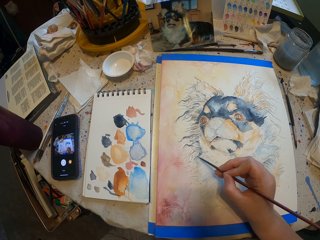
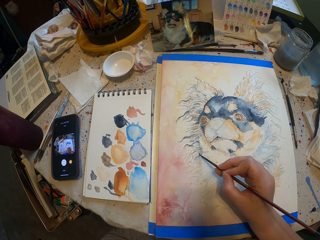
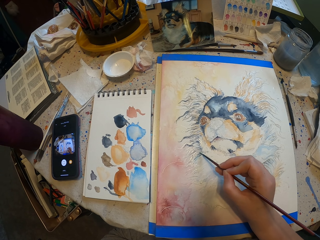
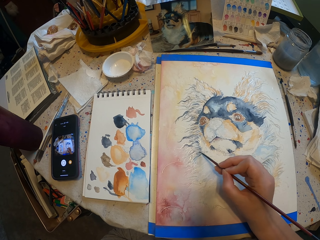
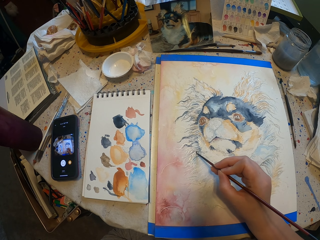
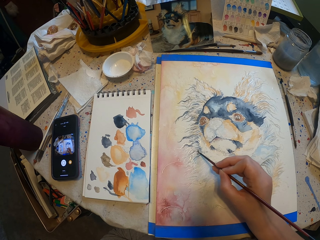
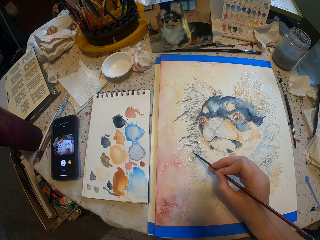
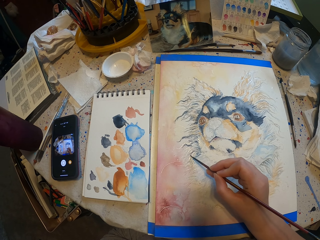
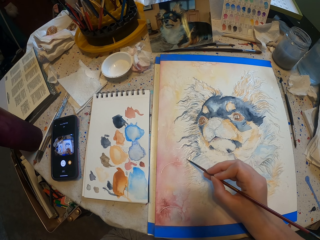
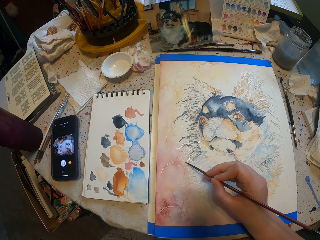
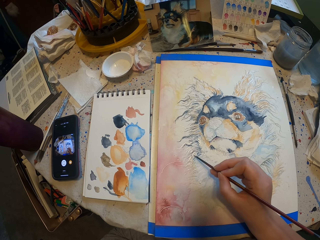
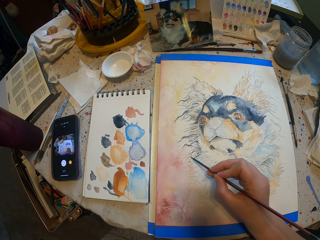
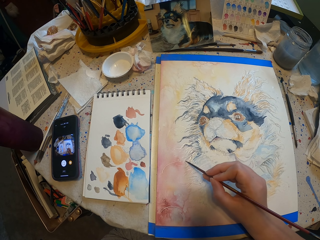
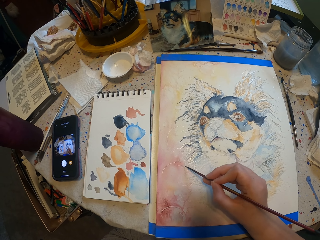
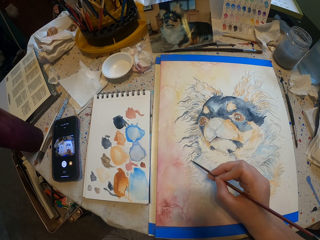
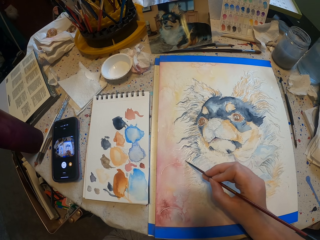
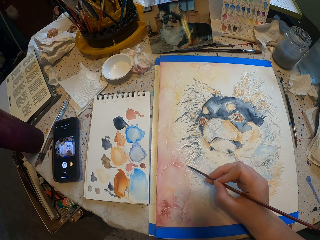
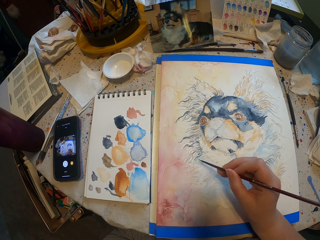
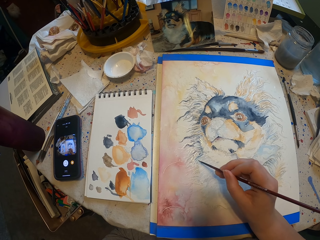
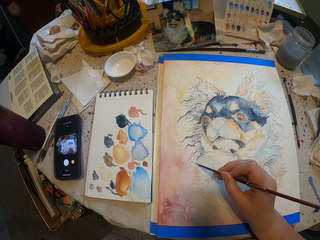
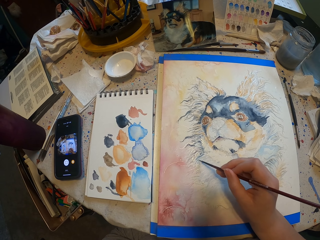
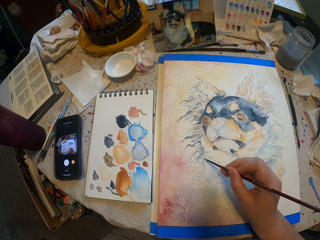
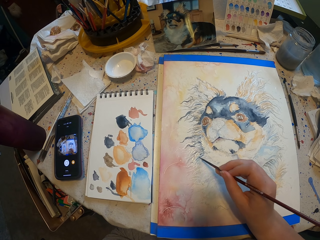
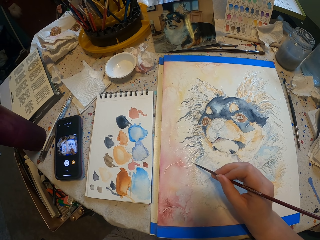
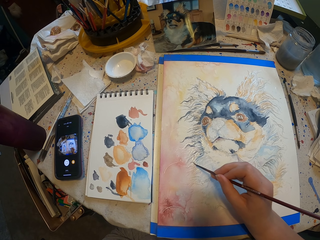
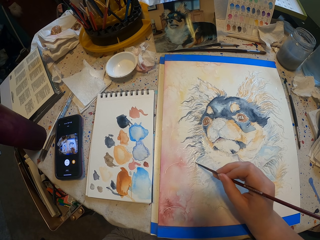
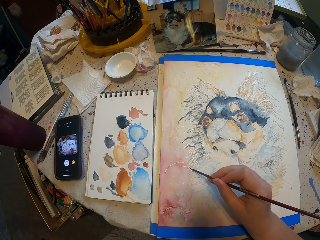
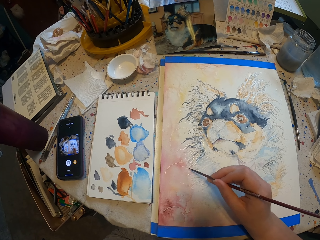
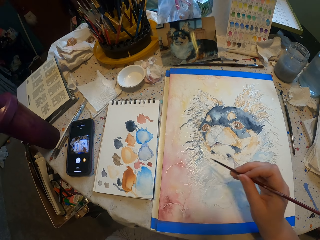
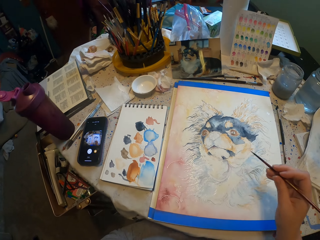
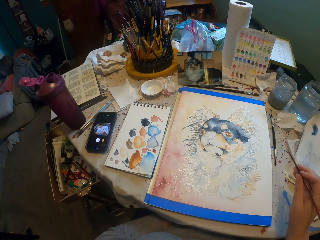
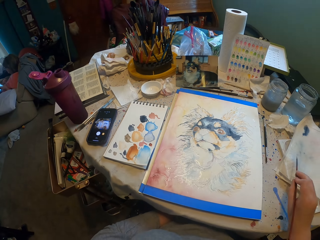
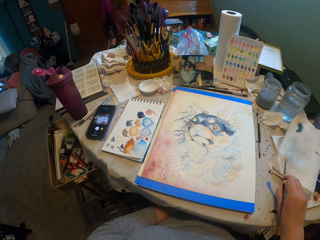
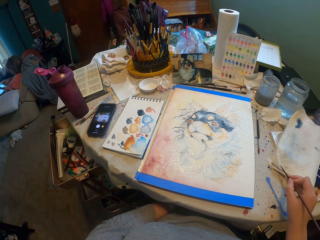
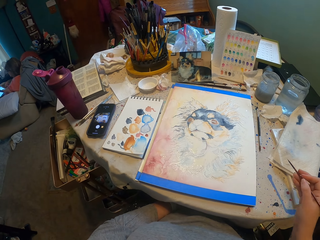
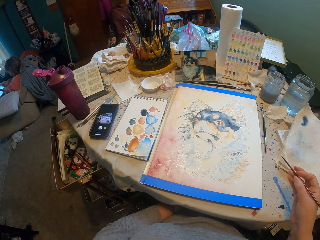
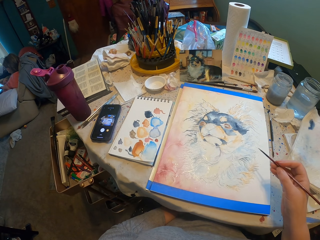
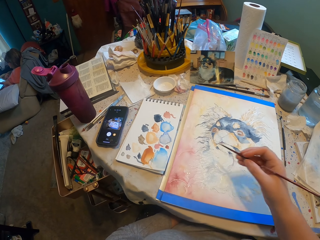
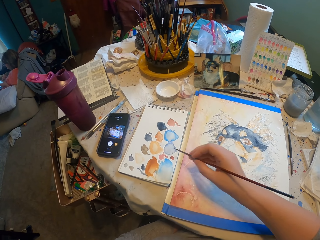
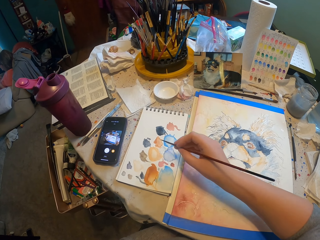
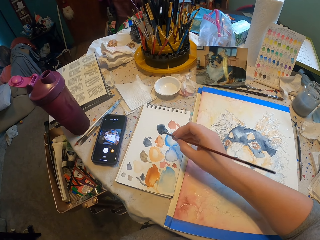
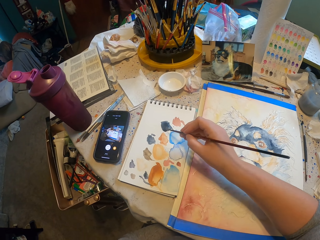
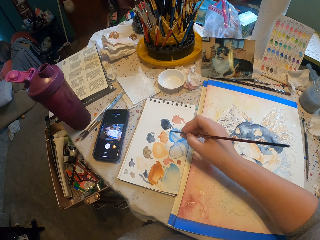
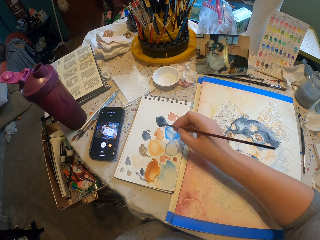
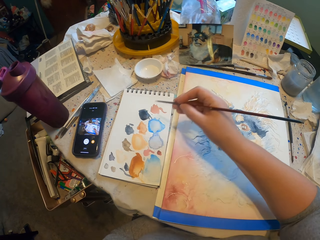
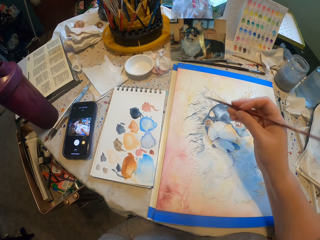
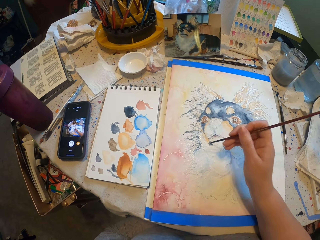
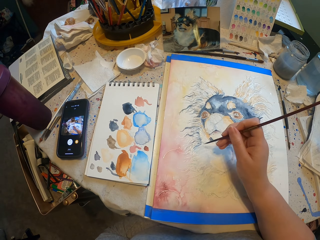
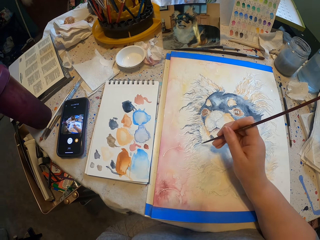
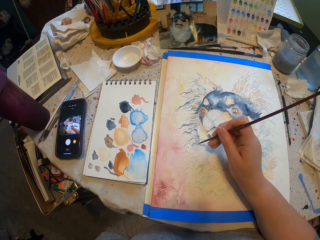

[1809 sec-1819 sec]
The camera wearer takes paint from a paper.

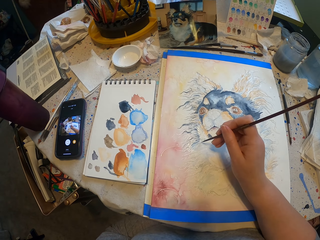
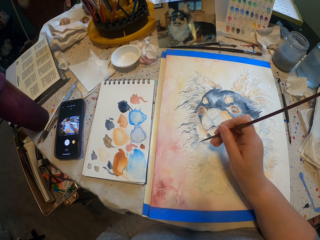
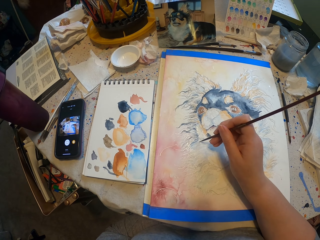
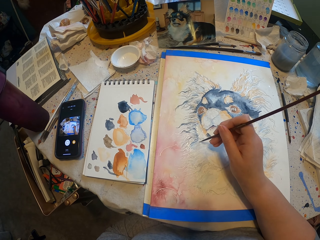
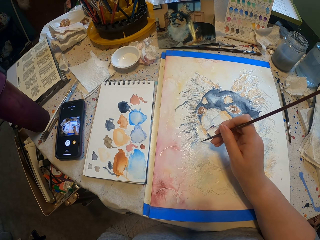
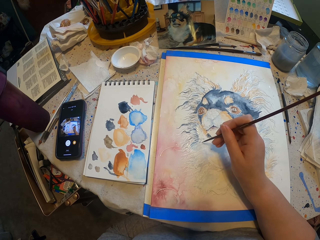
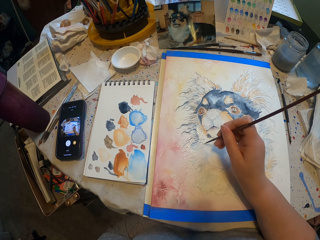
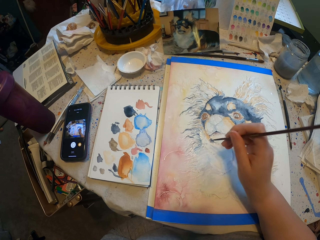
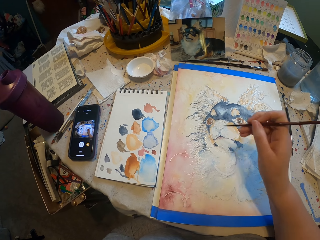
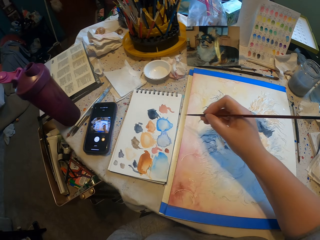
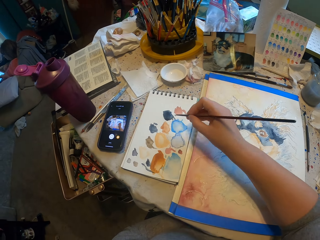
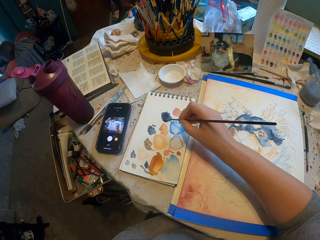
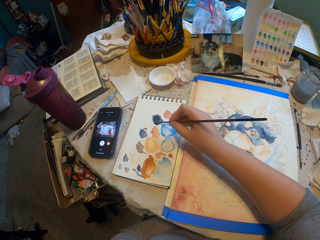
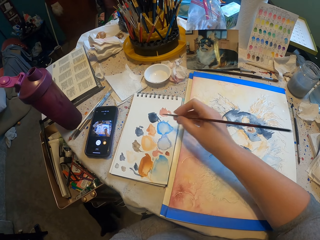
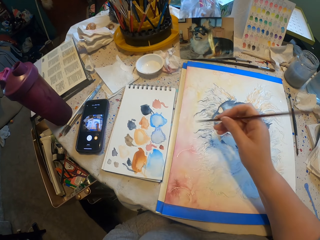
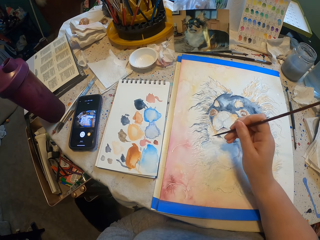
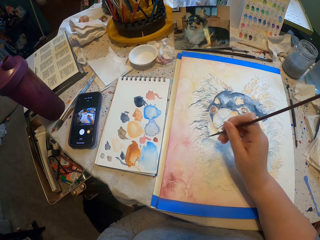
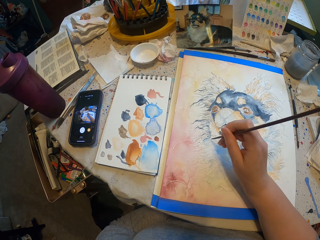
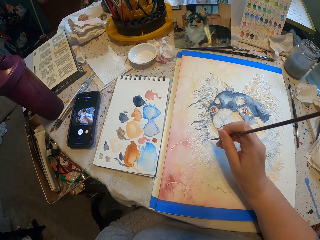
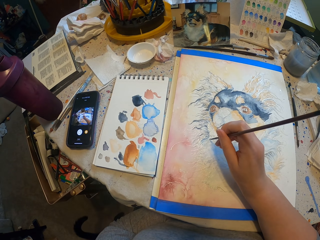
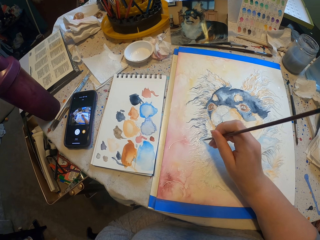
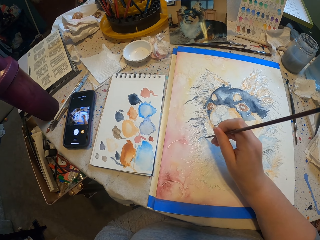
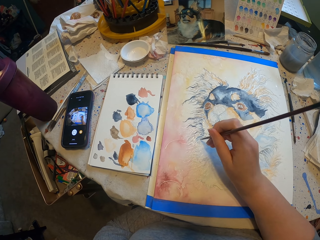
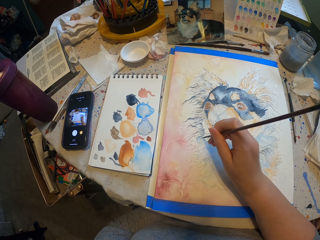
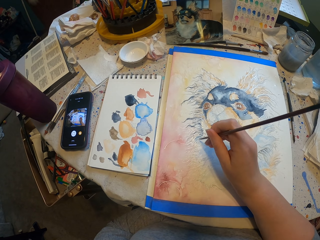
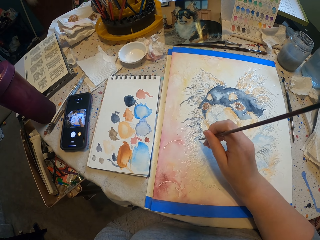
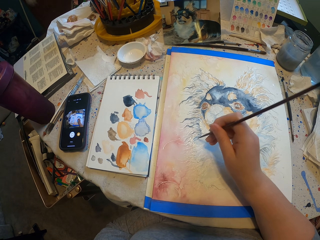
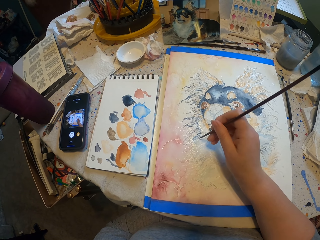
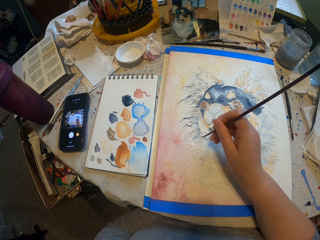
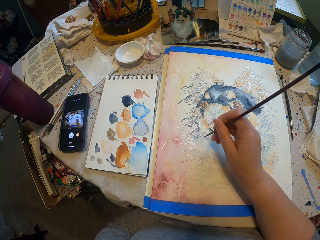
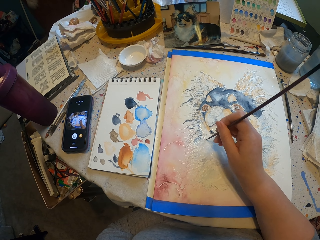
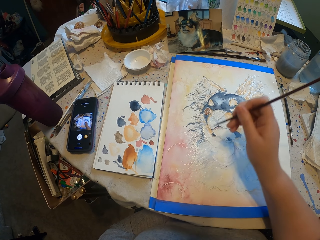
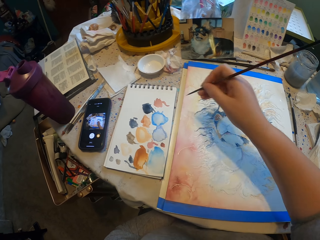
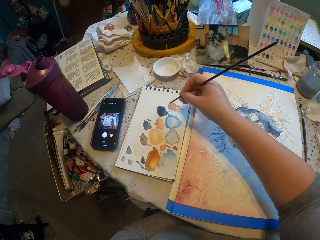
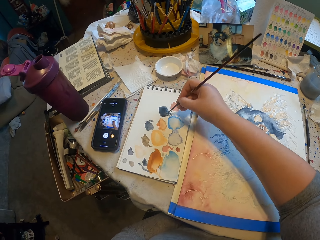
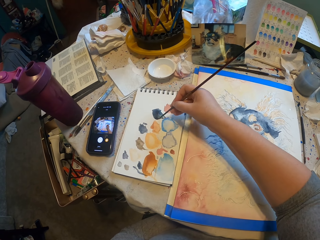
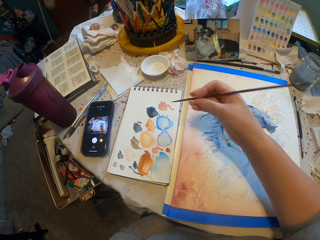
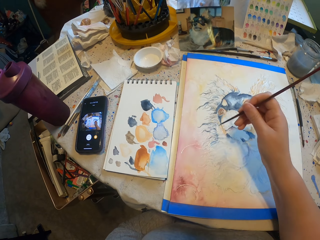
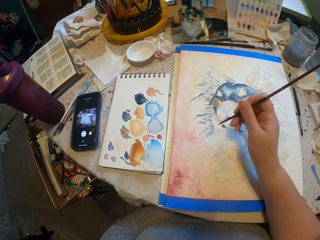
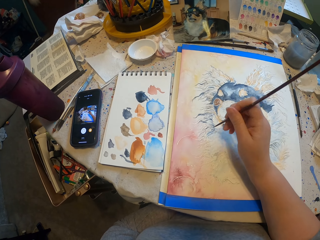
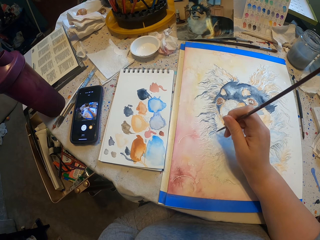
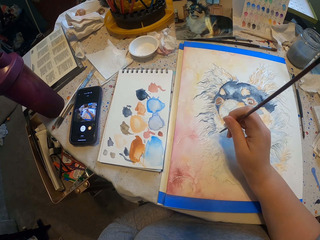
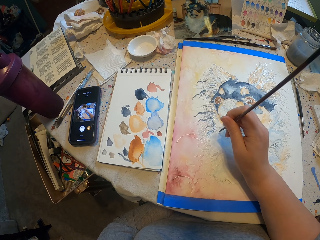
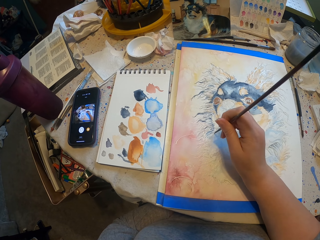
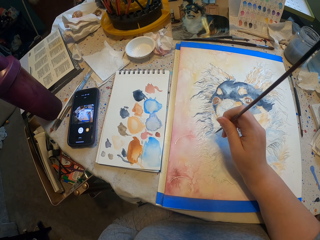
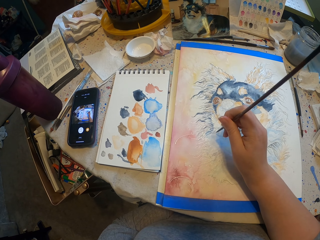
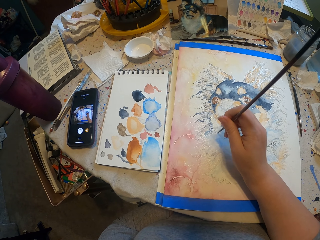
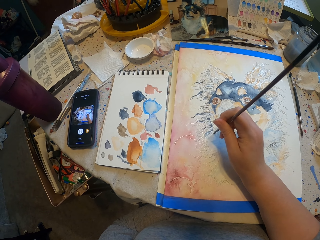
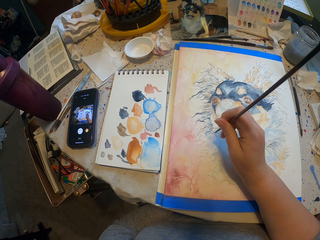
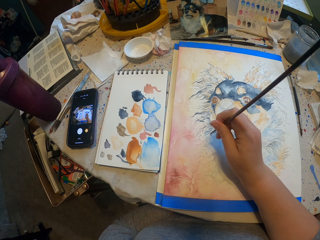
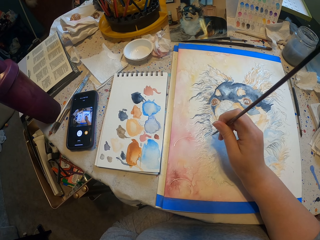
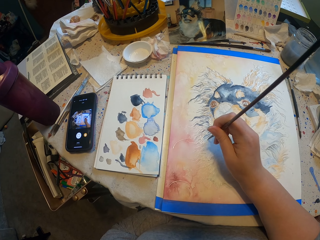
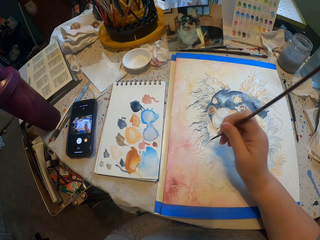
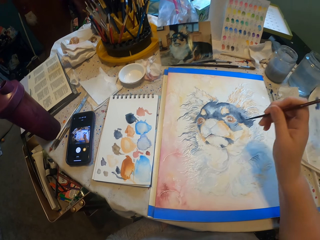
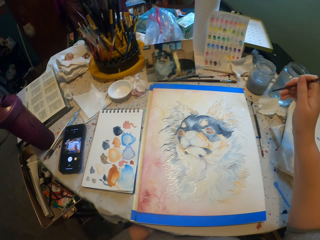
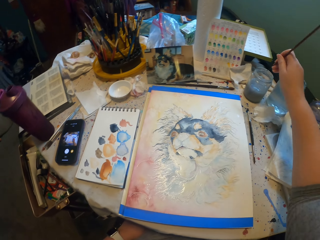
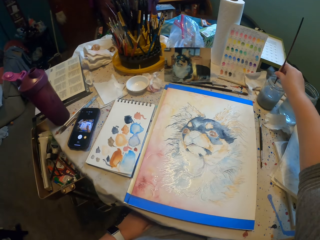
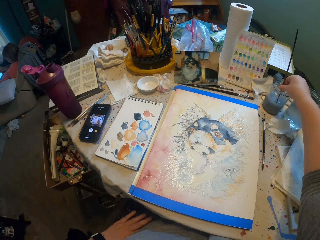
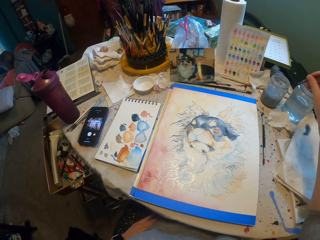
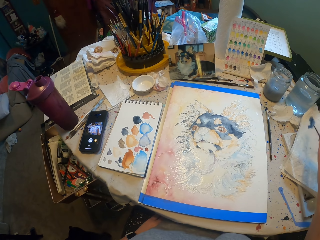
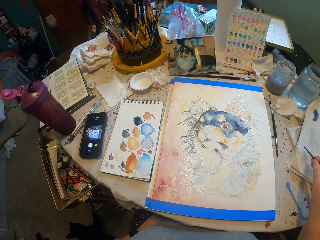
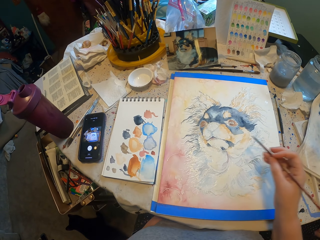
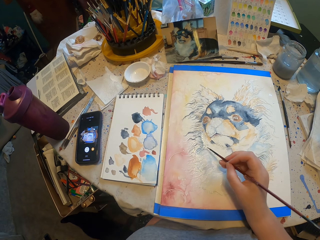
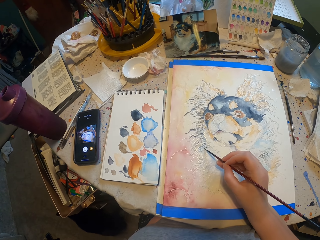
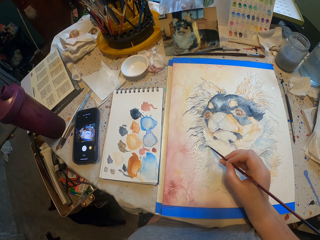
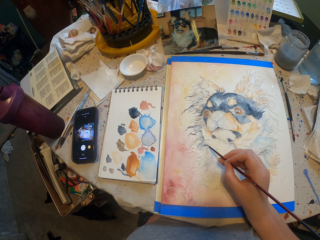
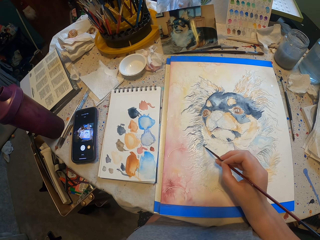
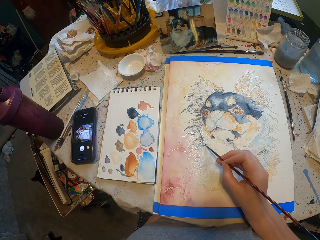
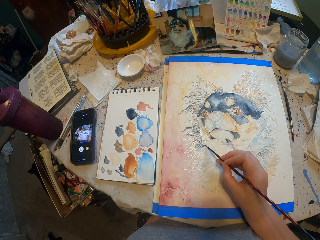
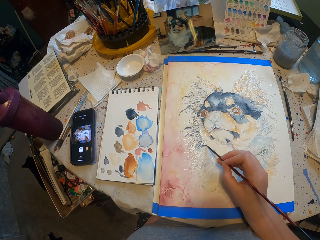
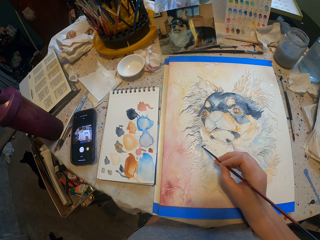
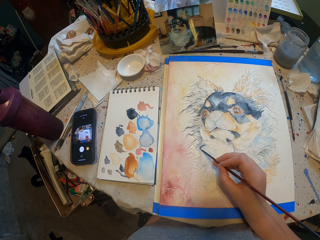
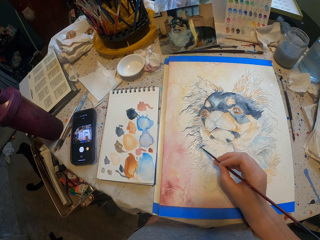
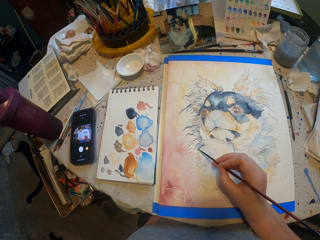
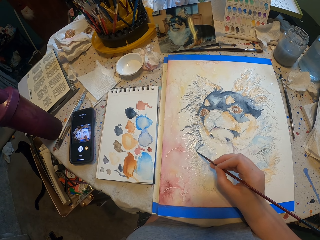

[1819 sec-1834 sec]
The camera wearer paints a drawing with a paint brush. They take paint from the paper. They paint the drawing with the paint brush. They take paint from the paper. They paint the drawing with the paint brush. They dip the brush in the water jar. They paint the drawing with the paint brush.
